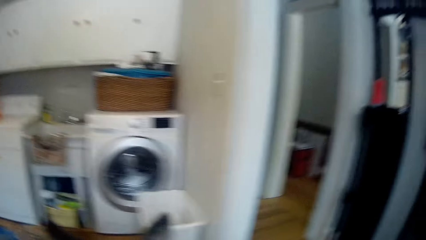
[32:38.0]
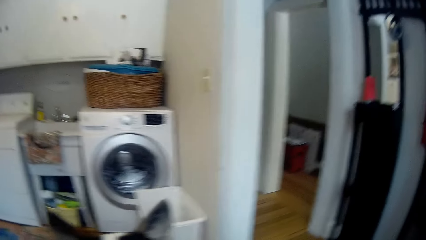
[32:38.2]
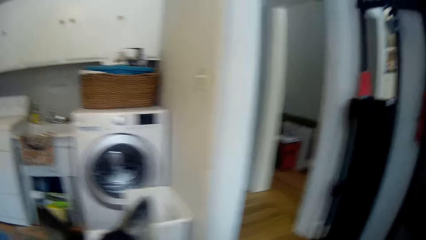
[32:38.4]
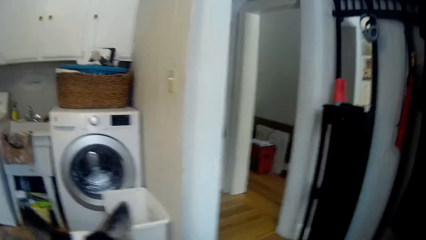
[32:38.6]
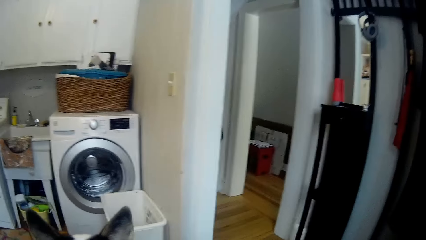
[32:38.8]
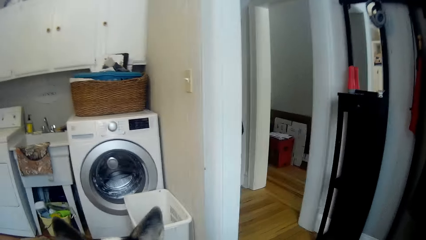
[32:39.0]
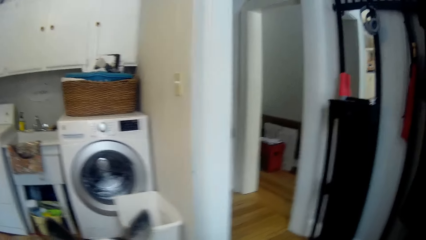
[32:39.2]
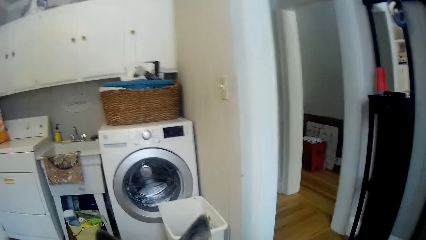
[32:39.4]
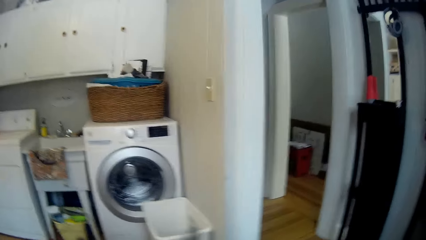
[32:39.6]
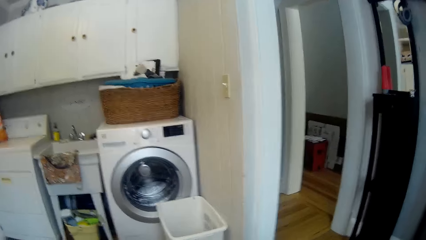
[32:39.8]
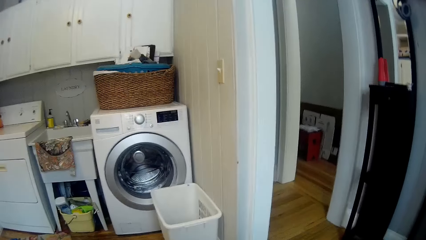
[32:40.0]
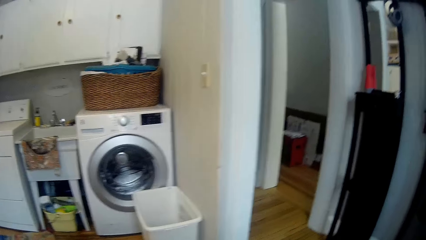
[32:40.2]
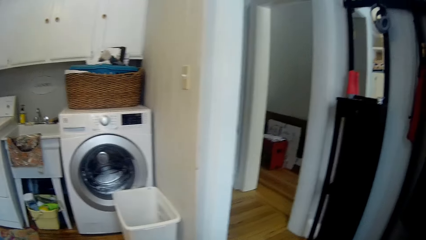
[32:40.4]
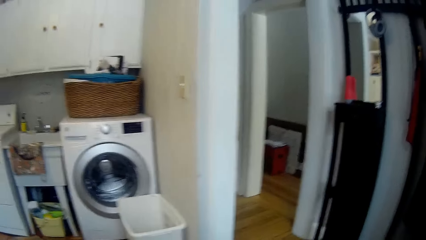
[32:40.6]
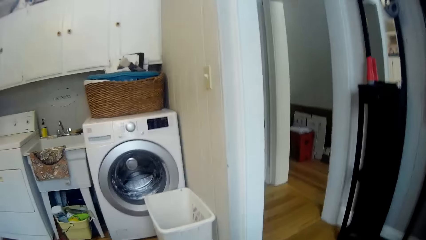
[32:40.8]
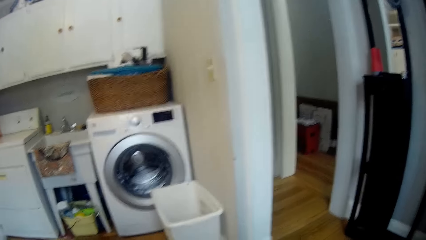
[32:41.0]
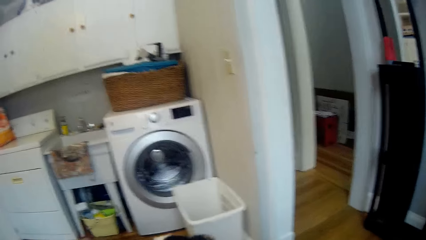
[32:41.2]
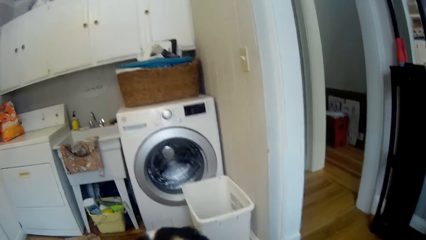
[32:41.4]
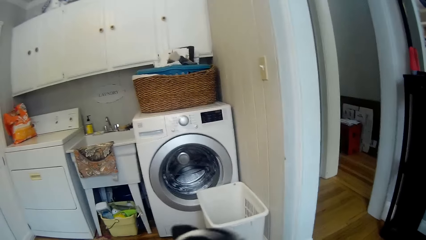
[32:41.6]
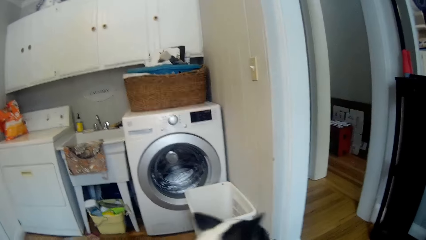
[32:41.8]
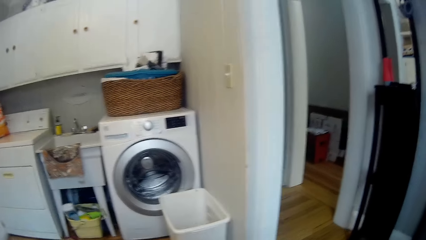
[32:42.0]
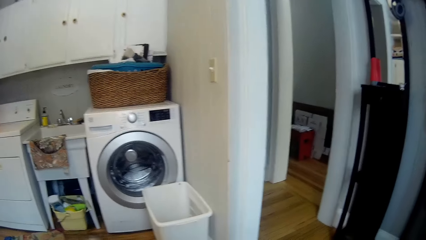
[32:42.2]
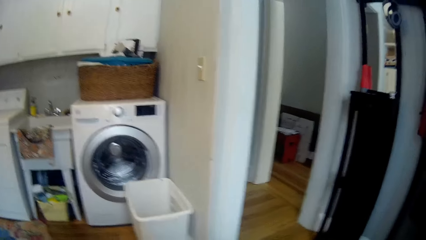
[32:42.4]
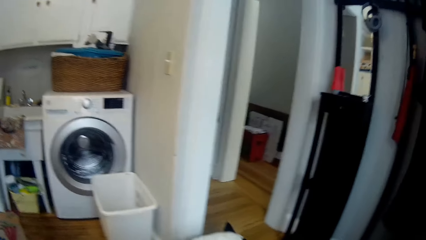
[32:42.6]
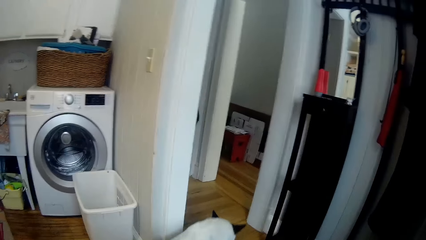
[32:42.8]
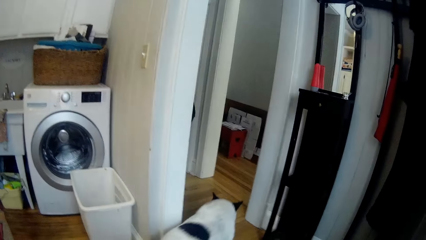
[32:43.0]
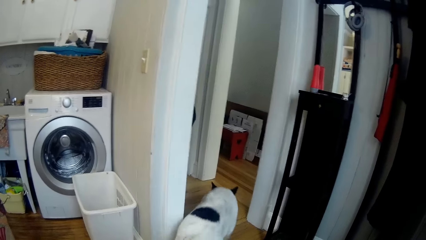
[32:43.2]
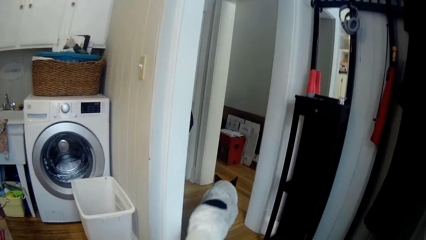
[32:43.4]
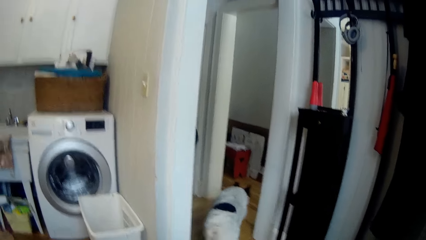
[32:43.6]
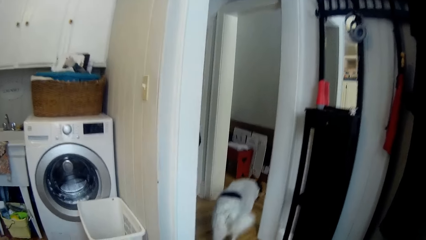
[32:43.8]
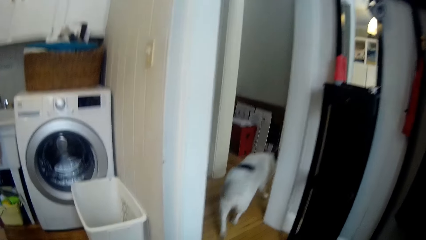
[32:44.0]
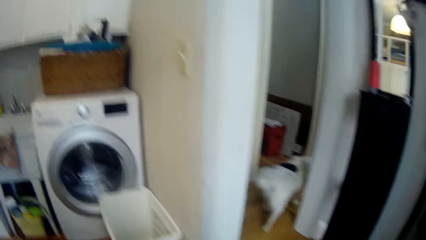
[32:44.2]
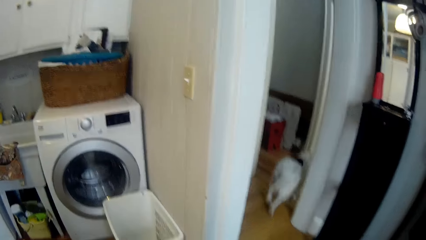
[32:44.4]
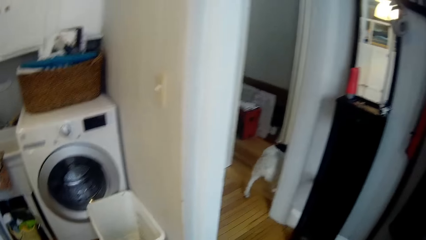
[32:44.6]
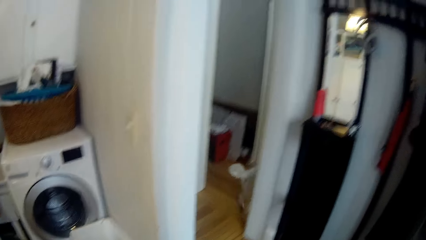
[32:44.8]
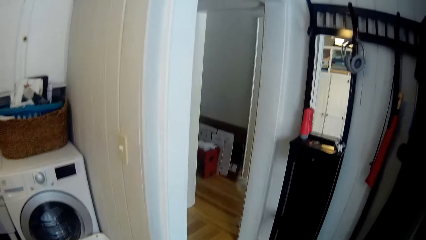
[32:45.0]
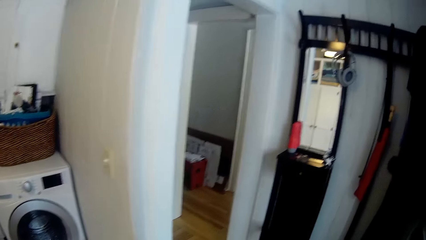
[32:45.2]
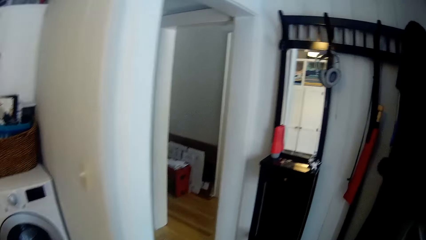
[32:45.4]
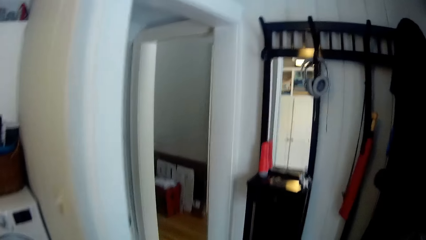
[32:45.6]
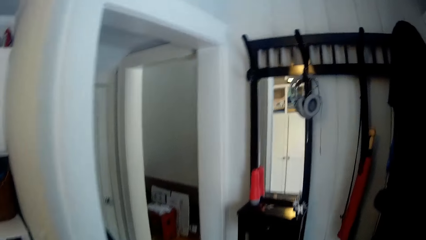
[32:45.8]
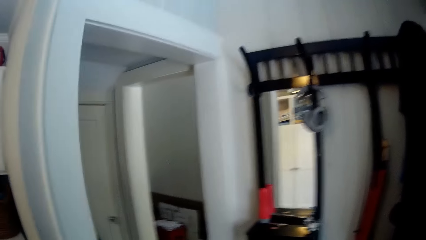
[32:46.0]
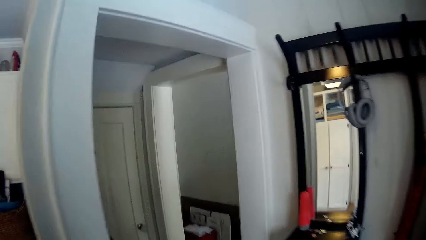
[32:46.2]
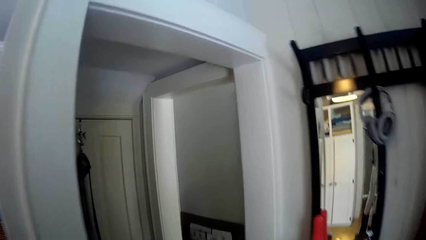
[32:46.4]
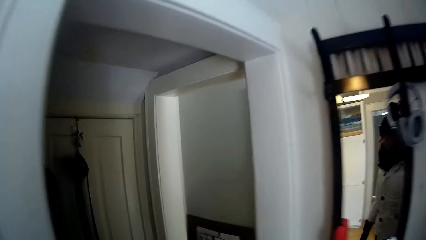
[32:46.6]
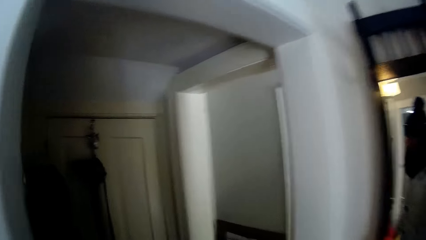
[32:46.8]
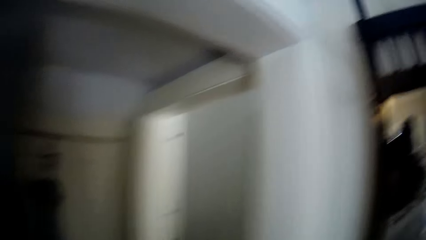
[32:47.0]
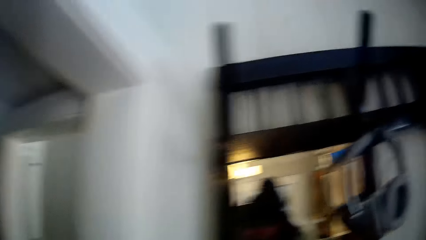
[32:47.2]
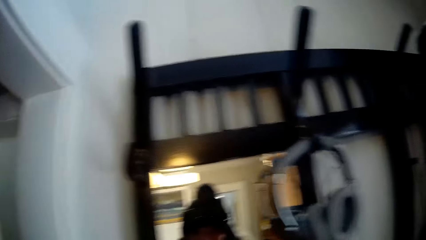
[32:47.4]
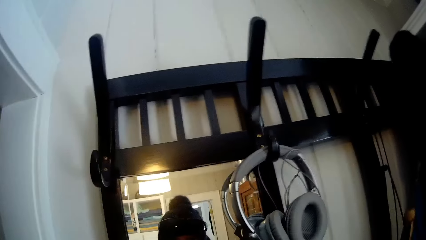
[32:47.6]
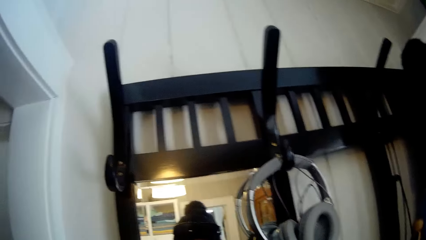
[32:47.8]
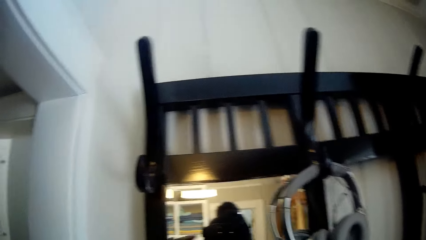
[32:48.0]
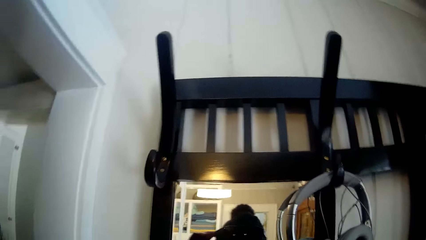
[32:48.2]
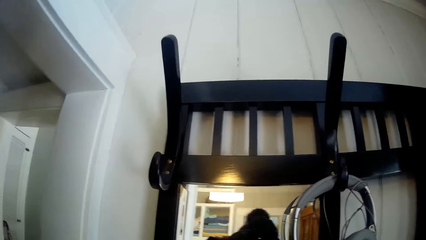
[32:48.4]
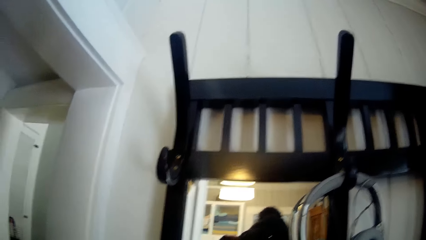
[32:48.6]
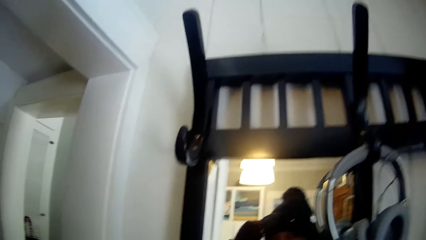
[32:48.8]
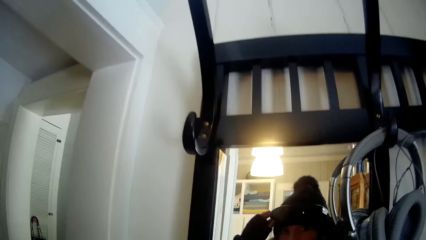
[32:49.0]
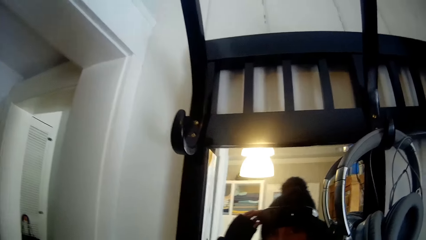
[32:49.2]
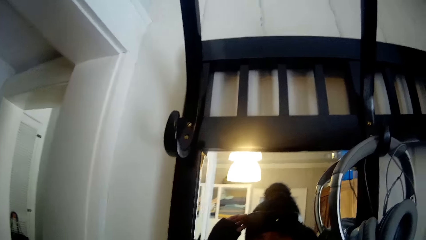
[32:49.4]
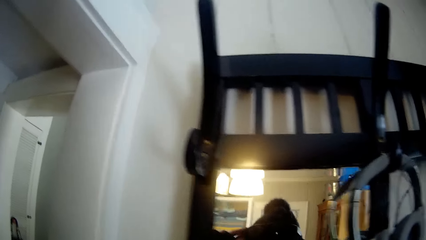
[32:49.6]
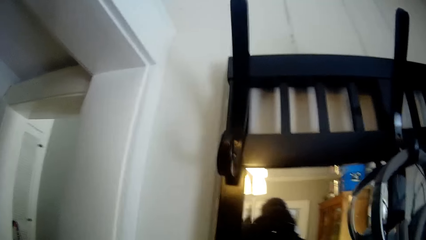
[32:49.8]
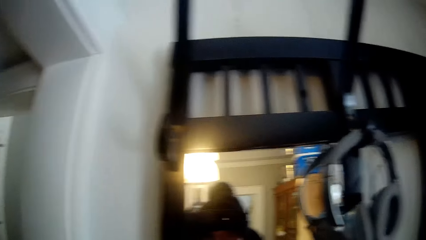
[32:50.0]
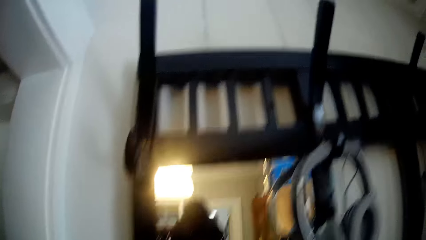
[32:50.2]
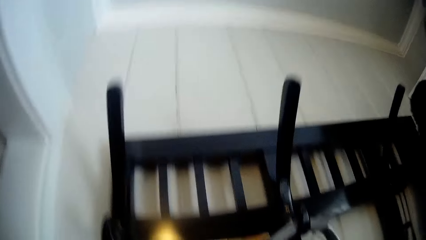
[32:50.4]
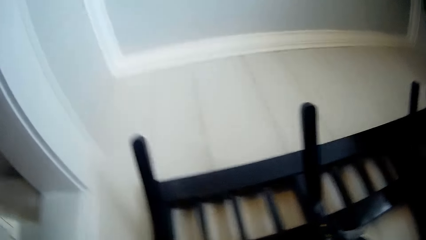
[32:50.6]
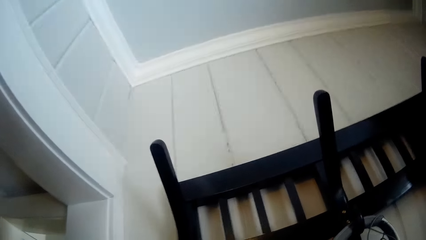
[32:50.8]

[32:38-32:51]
The camera wearer walks in another room. They turn around. They look in the mirror. They look upwards.
